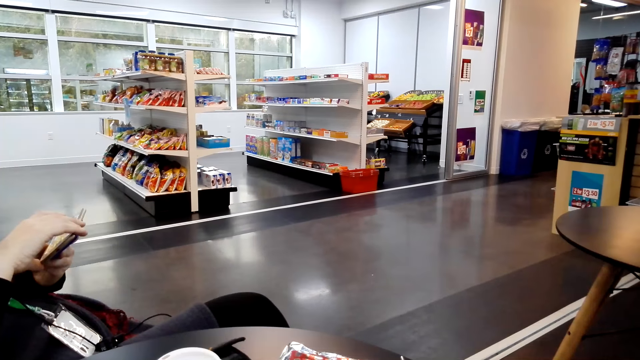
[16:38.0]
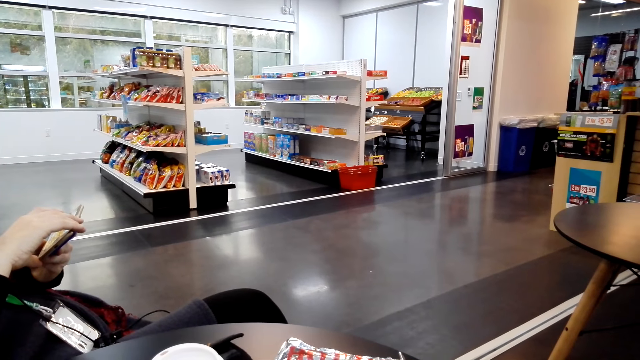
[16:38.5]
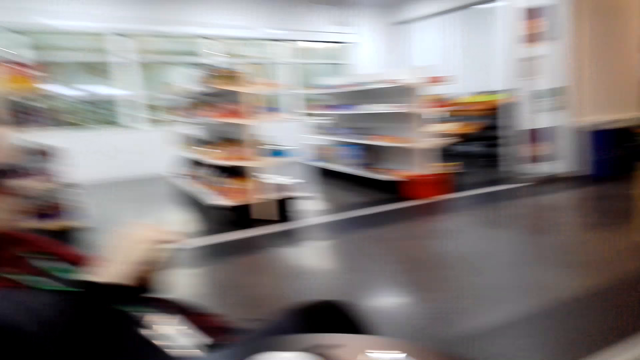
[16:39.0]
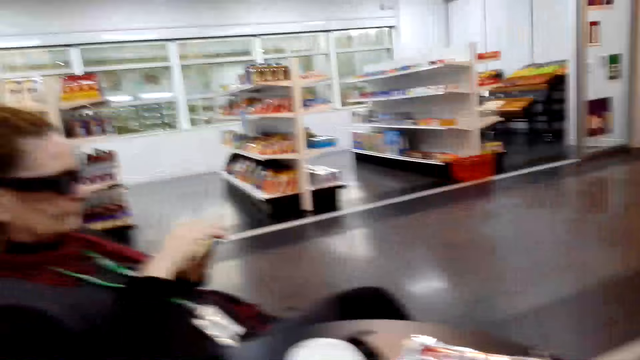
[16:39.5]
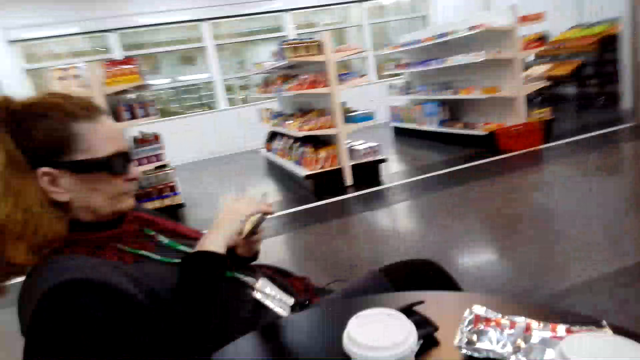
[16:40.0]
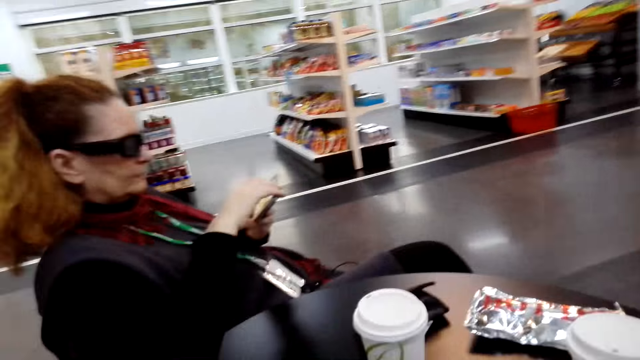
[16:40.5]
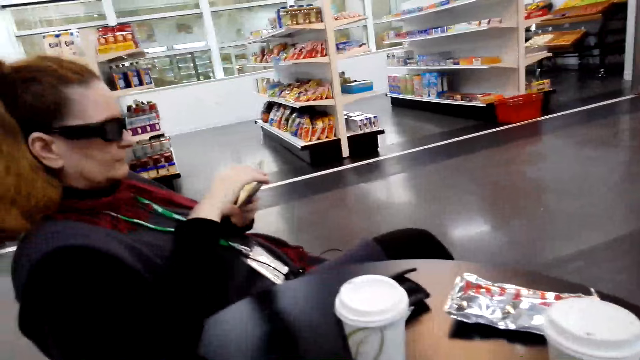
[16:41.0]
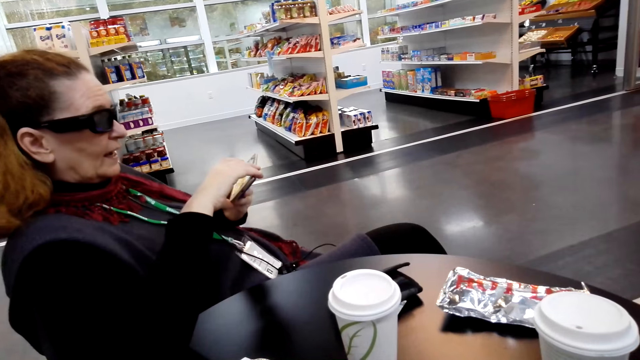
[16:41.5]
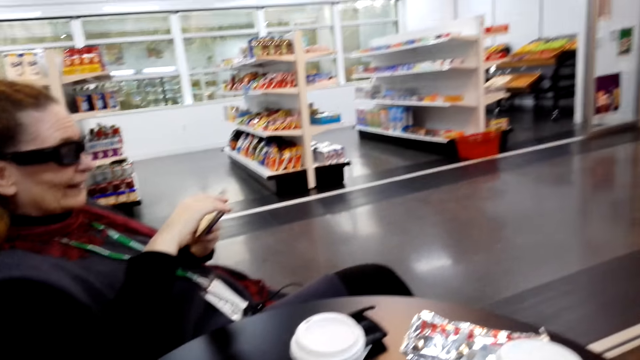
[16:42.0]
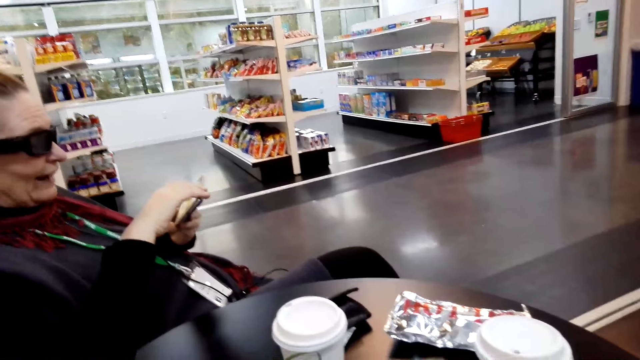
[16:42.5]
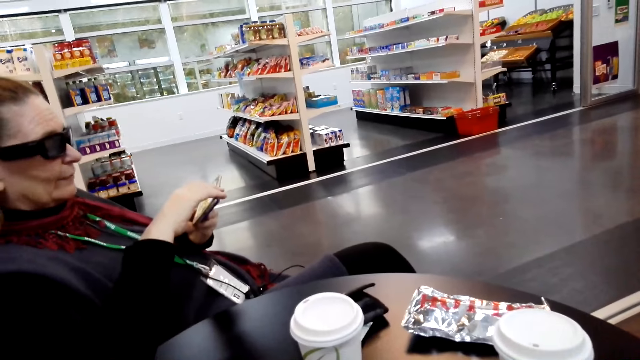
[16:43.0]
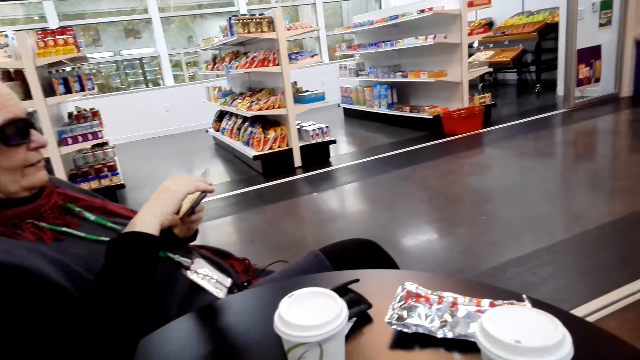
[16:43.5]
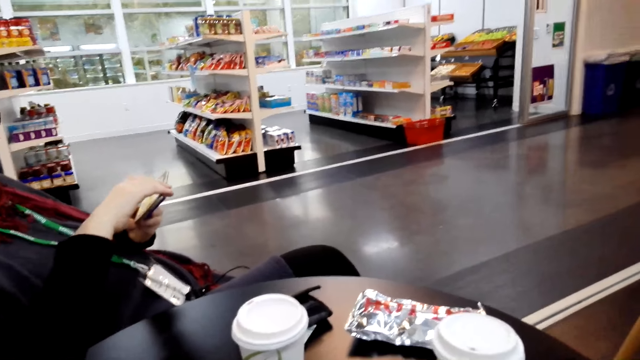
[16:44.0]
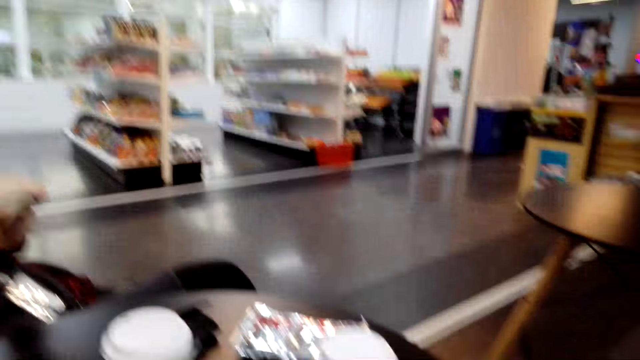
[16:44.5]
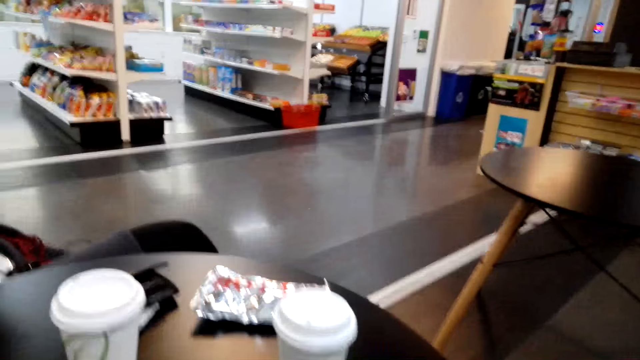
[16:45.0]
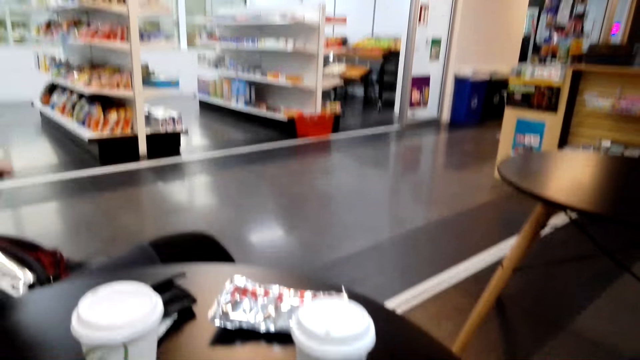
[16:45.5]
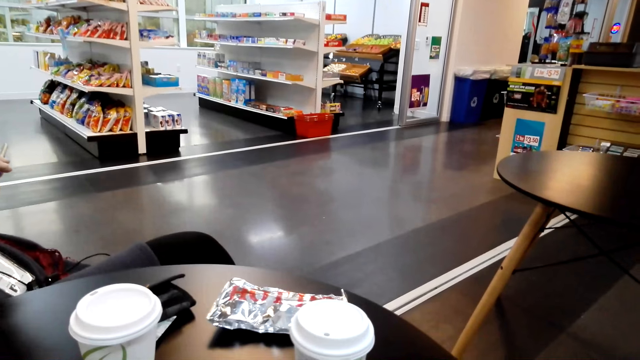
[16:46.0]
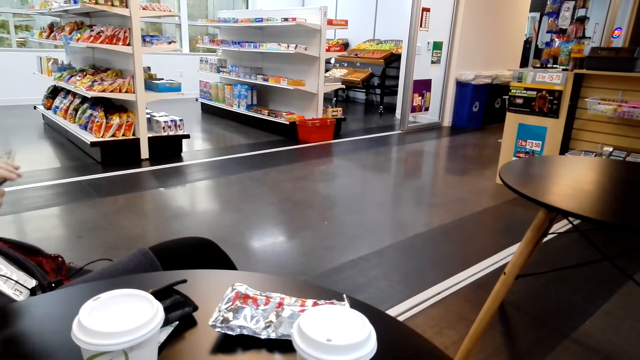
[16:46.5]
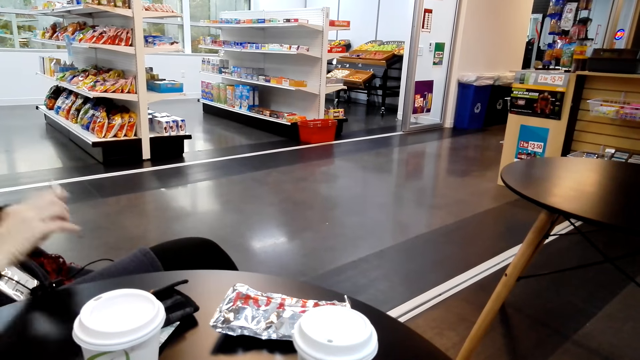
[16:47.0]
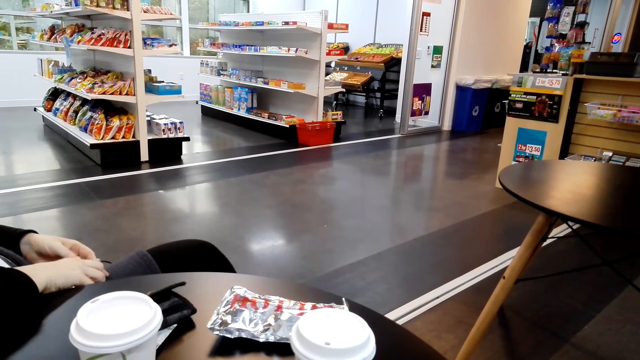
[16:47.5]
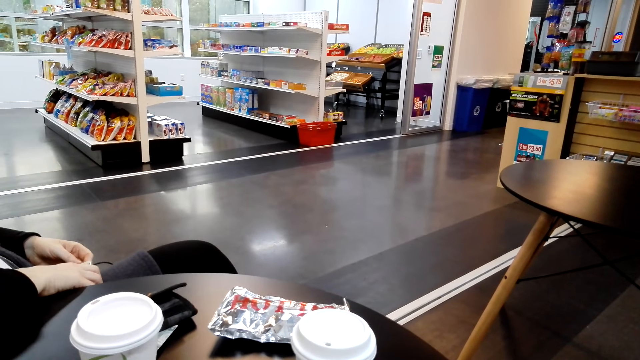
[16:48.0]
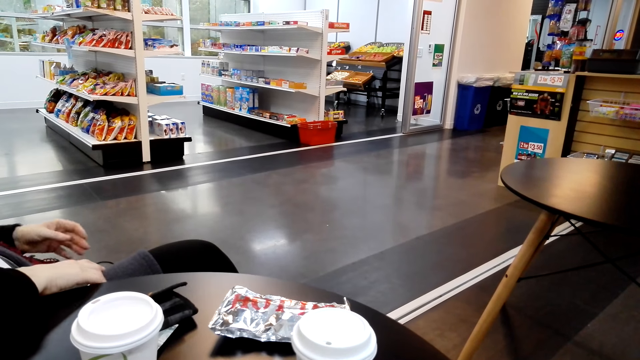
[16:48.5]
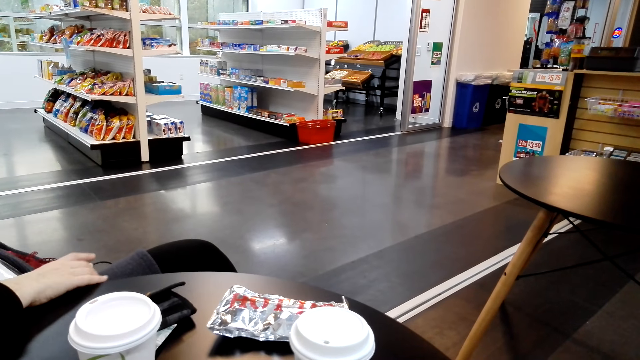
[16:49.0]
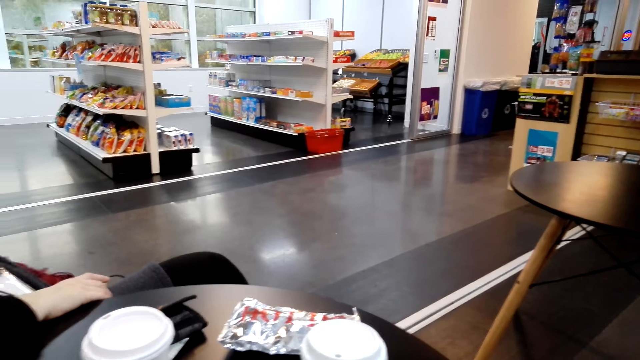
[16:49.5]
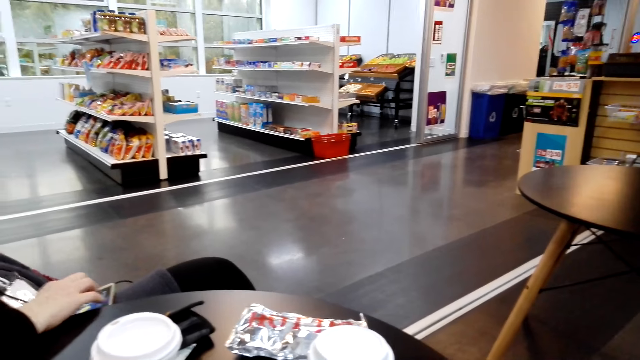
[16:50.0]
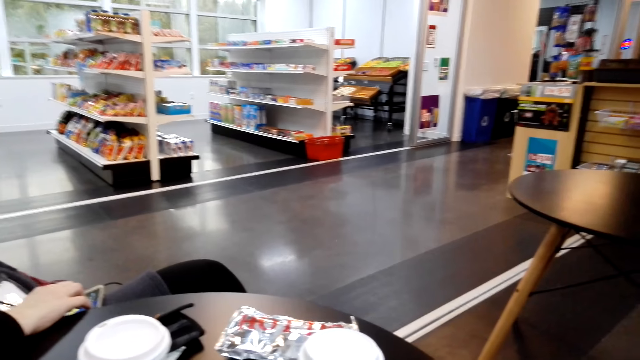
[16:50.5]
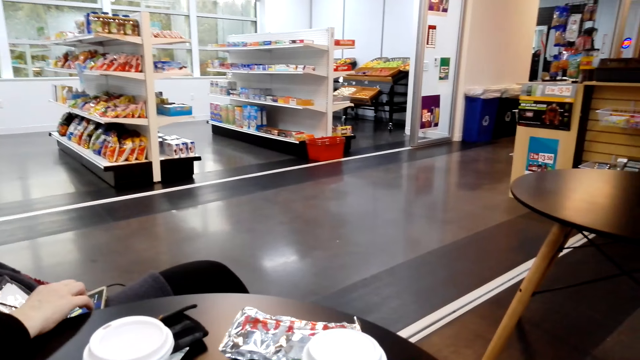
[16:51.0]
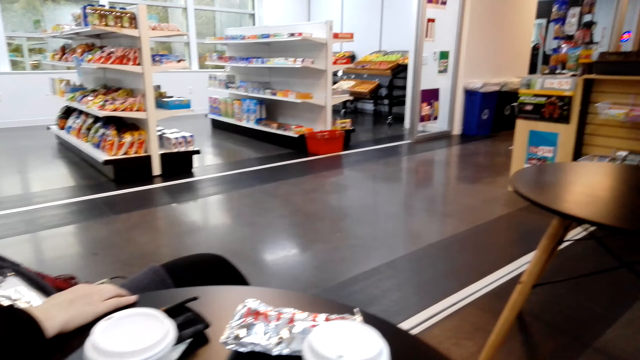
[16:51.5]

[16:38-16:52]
The camera wearer shakes his head. A woman puts down her phone on her lap.

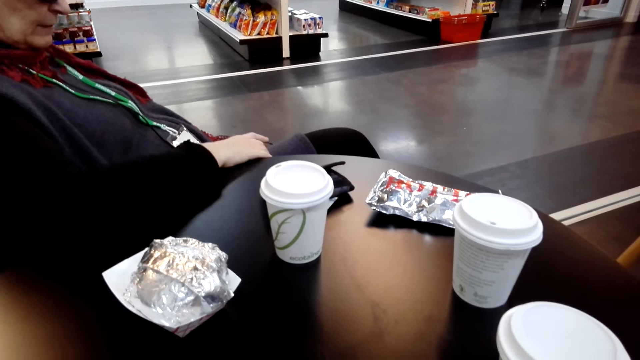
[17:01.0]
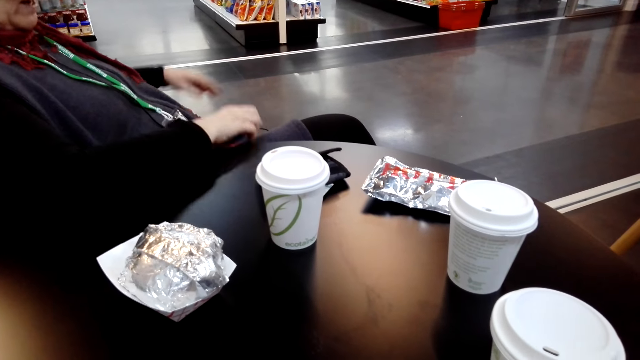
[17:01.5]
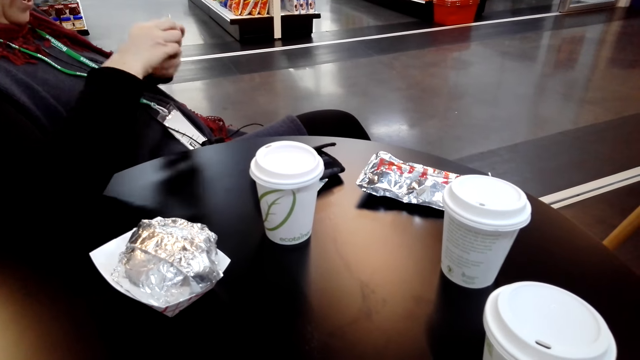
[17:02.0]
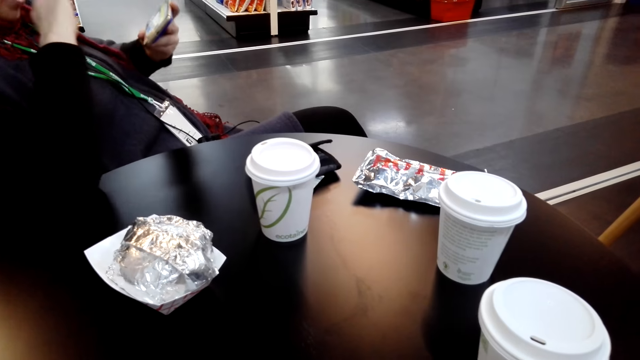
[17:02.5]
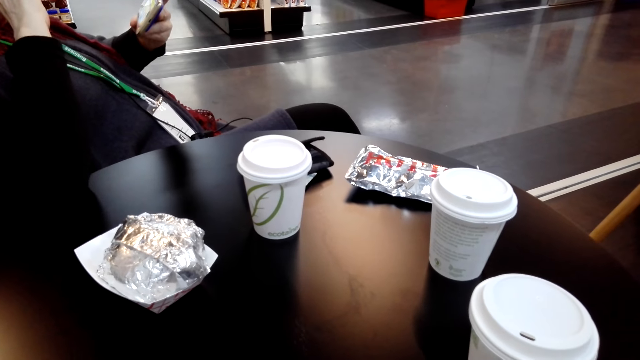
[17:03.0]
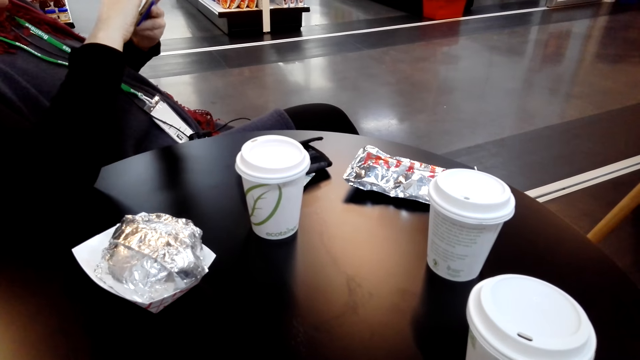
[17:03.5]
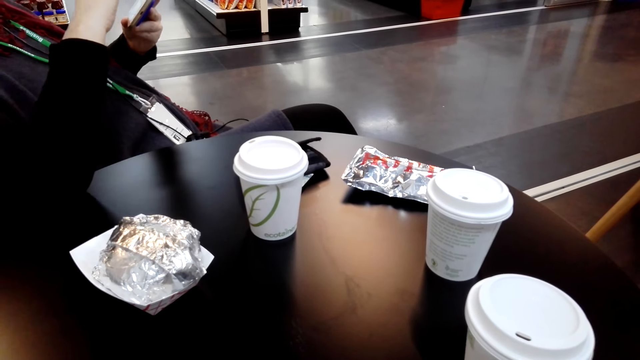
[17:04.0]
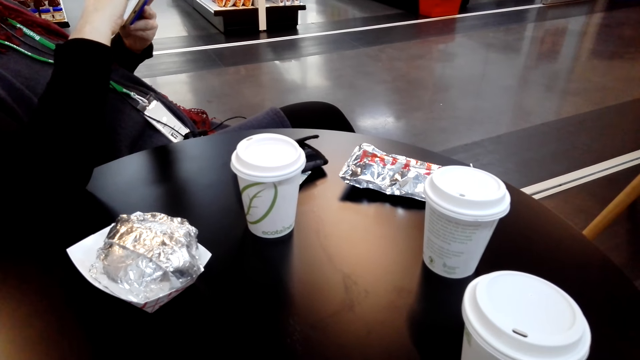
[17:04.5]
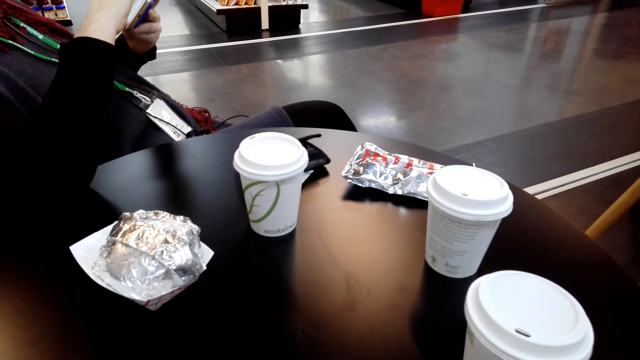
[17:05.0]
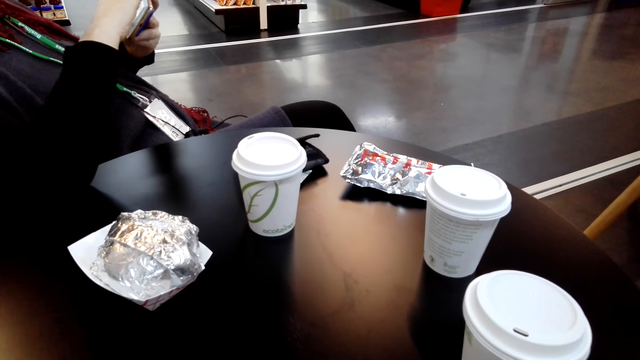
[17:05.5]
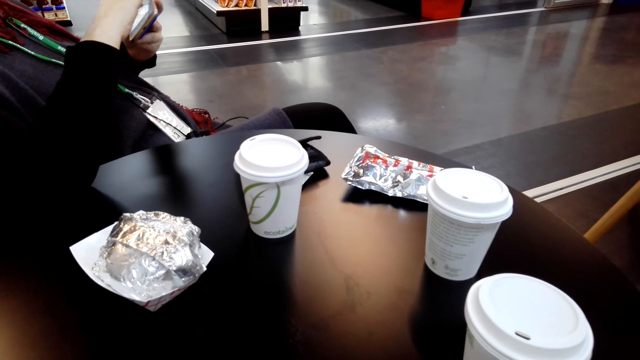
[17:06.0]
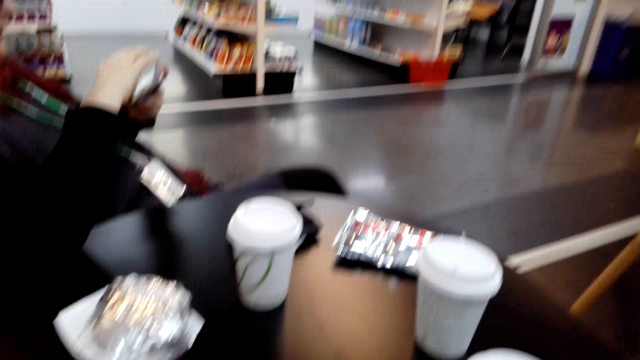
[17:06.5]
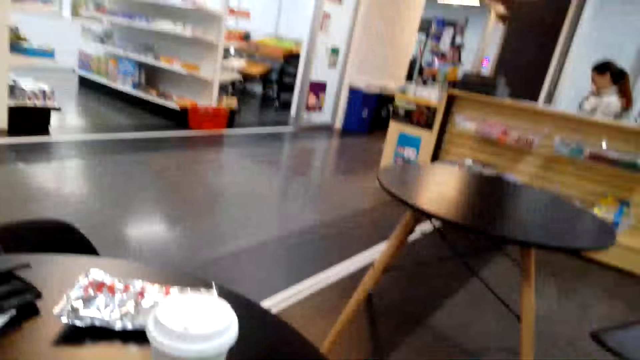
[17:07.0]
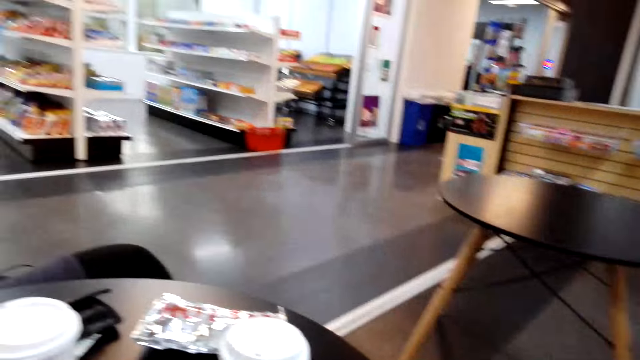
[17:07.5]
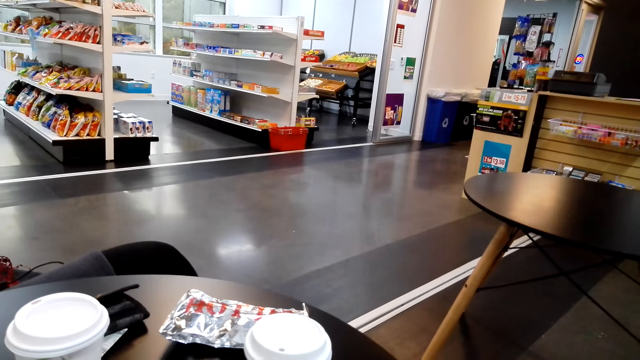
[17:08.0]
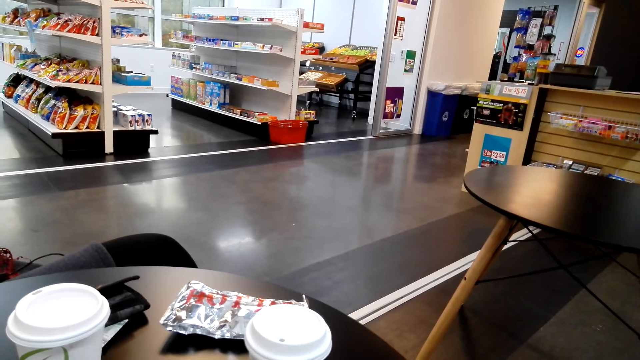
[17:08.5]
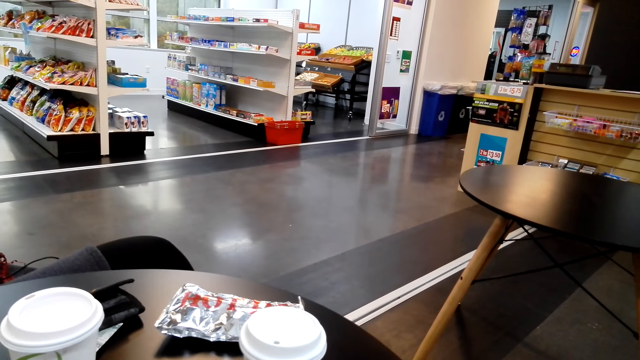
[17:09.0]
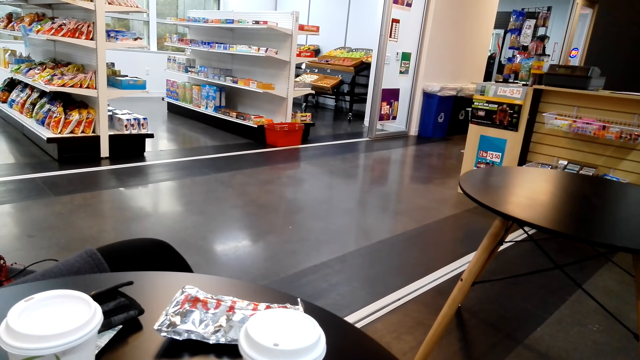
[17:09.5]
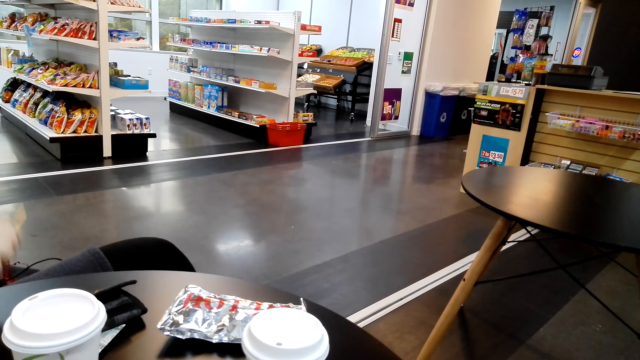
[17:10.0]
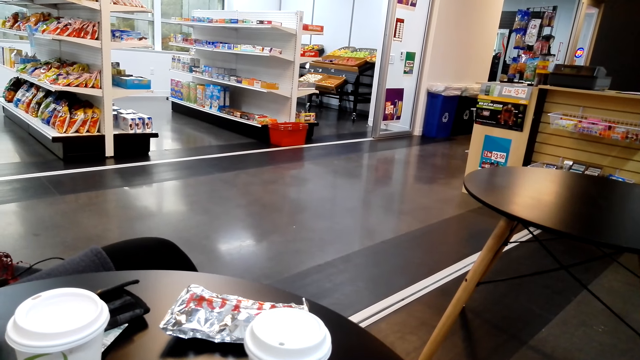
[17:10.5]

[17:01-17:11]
A woman lifts her phone. The camera wearer looks around.
